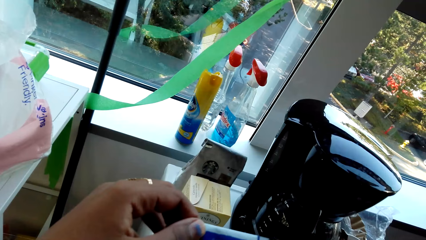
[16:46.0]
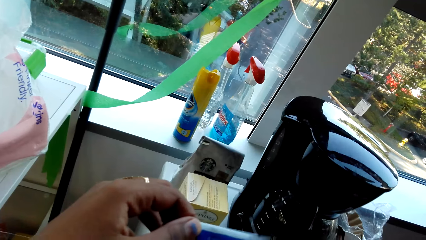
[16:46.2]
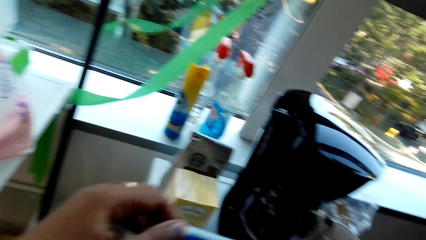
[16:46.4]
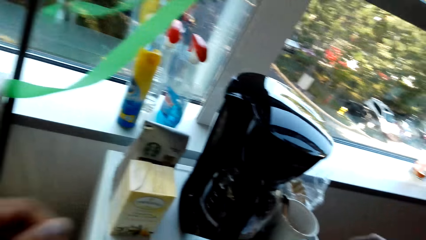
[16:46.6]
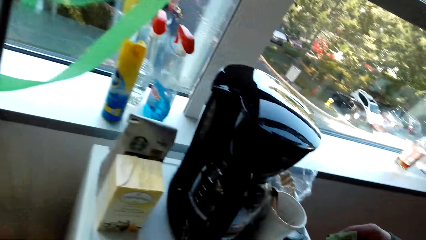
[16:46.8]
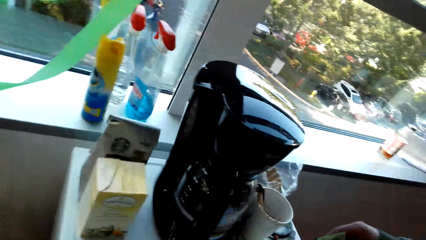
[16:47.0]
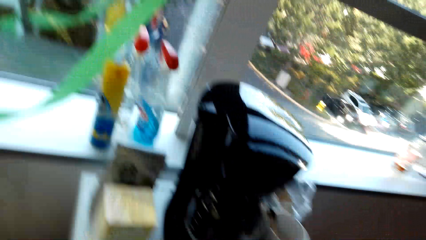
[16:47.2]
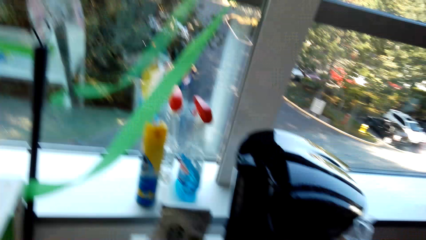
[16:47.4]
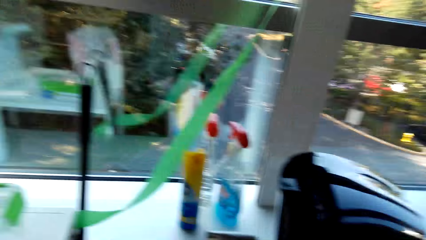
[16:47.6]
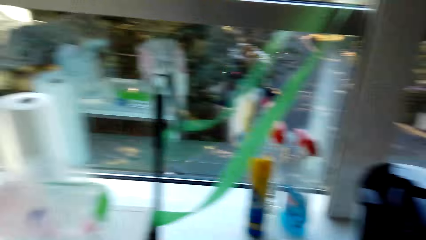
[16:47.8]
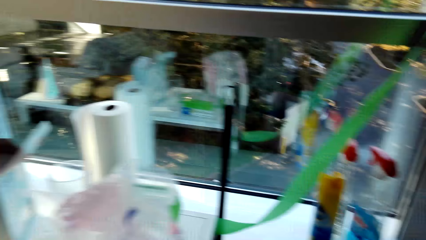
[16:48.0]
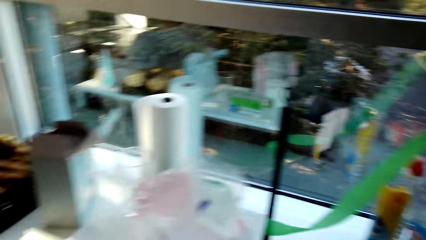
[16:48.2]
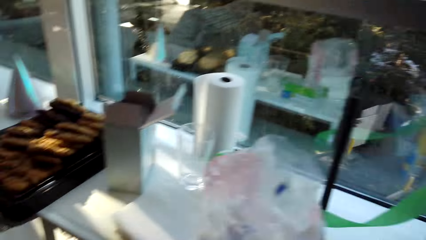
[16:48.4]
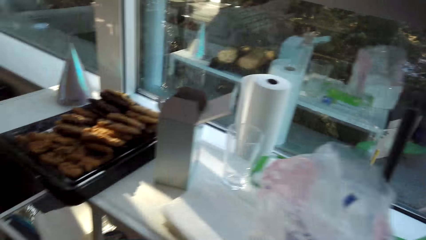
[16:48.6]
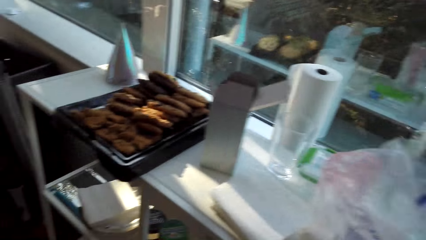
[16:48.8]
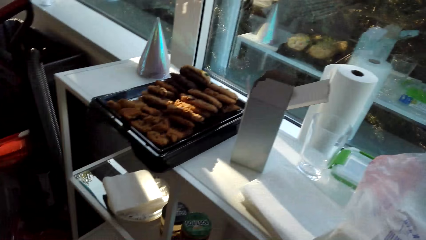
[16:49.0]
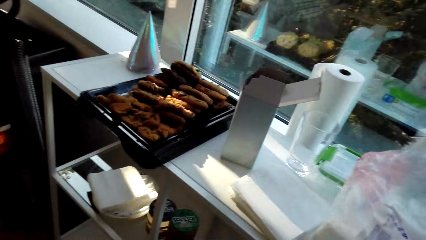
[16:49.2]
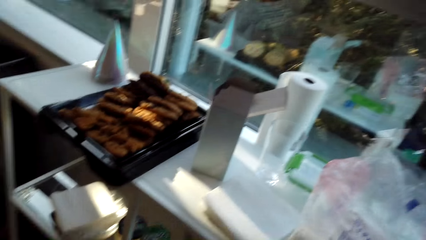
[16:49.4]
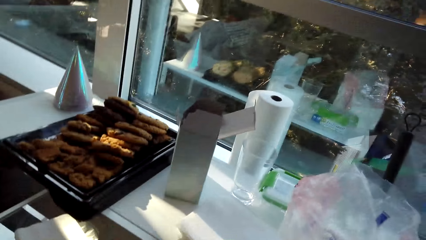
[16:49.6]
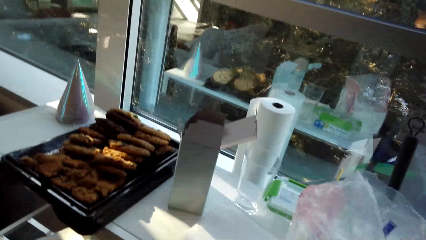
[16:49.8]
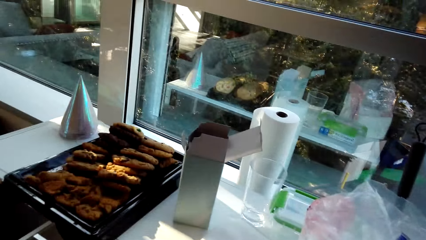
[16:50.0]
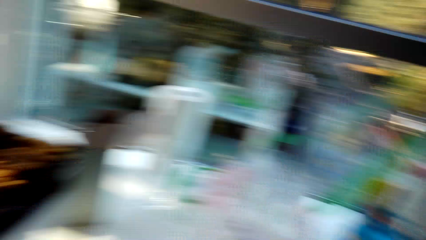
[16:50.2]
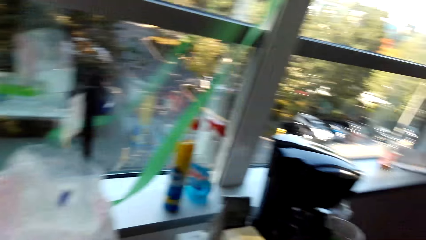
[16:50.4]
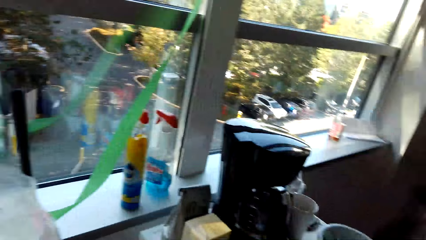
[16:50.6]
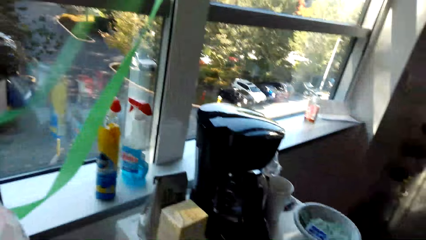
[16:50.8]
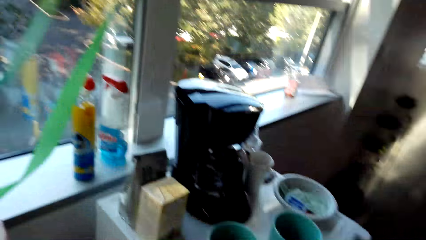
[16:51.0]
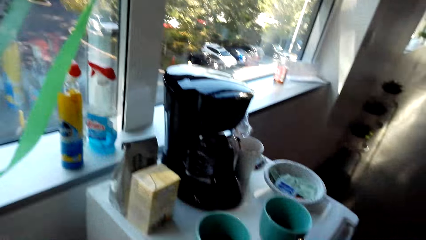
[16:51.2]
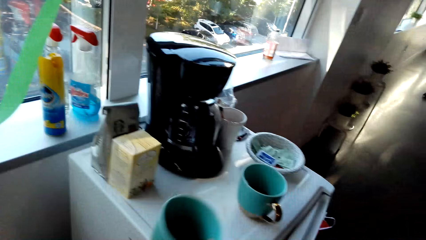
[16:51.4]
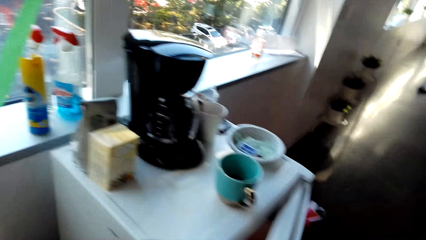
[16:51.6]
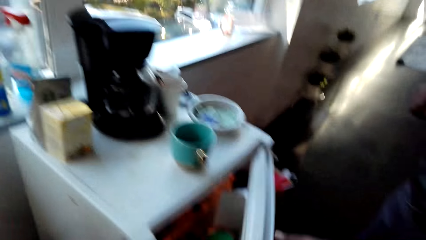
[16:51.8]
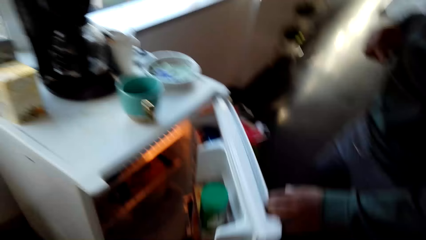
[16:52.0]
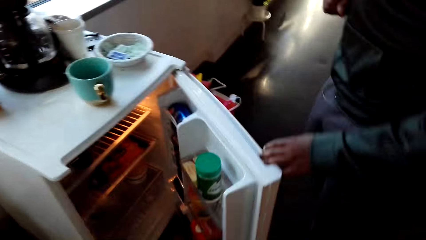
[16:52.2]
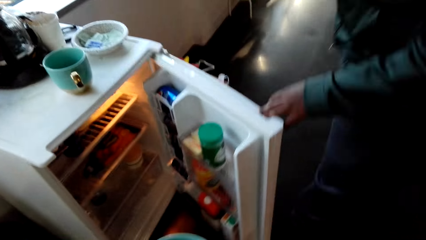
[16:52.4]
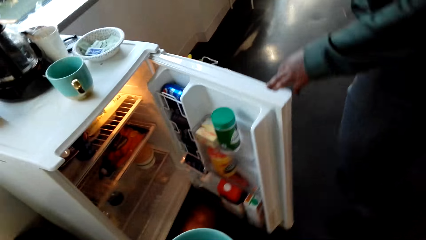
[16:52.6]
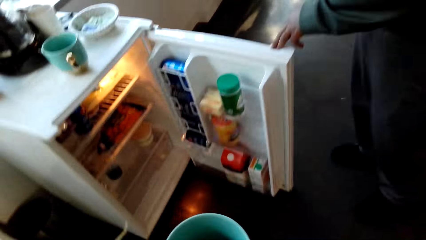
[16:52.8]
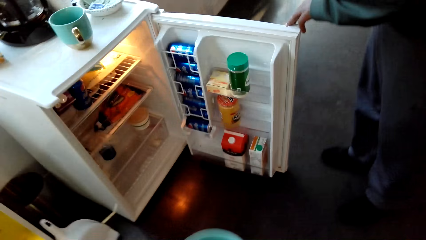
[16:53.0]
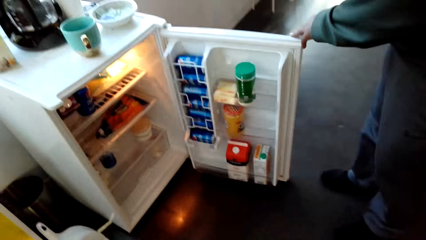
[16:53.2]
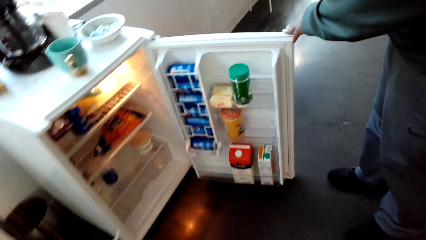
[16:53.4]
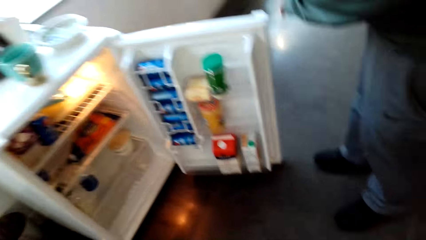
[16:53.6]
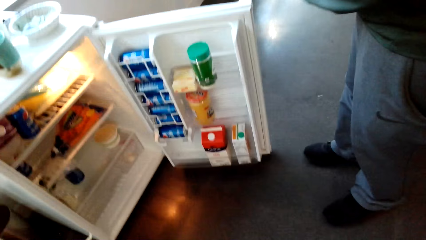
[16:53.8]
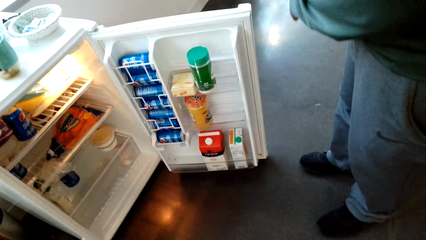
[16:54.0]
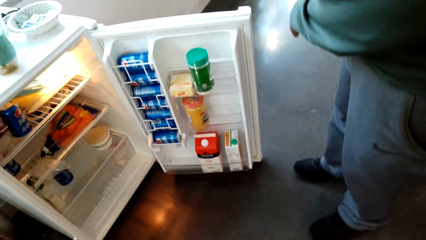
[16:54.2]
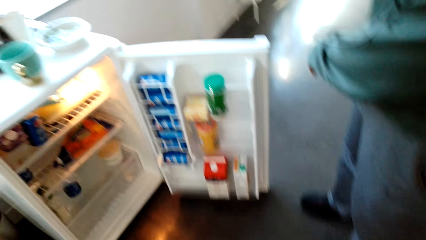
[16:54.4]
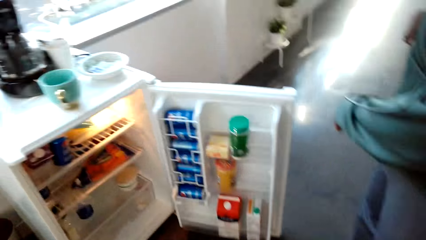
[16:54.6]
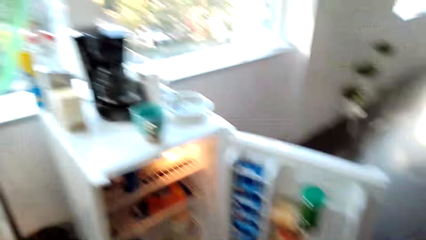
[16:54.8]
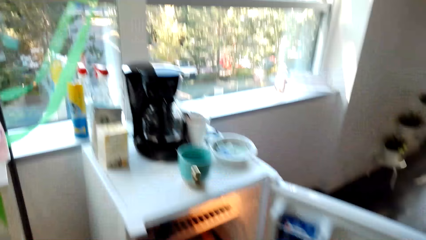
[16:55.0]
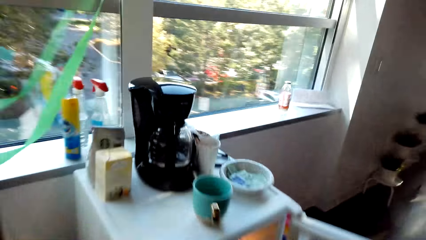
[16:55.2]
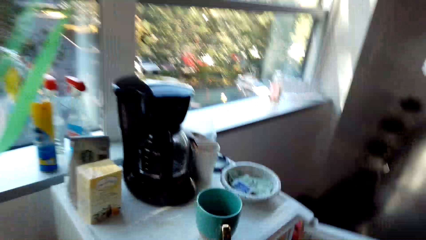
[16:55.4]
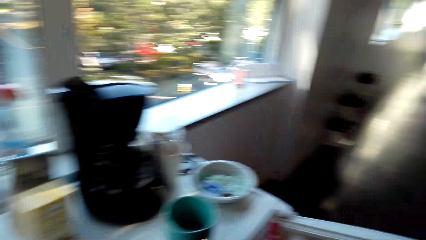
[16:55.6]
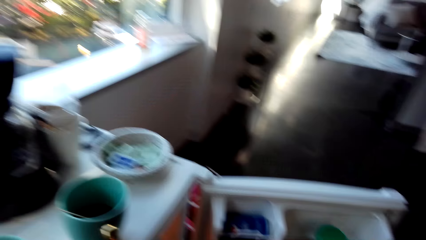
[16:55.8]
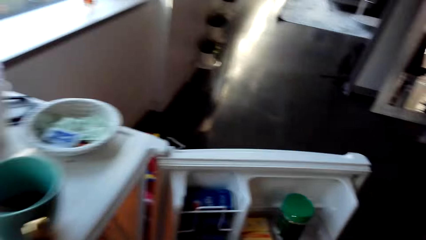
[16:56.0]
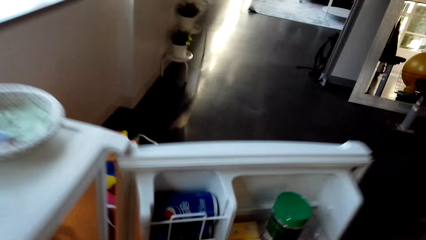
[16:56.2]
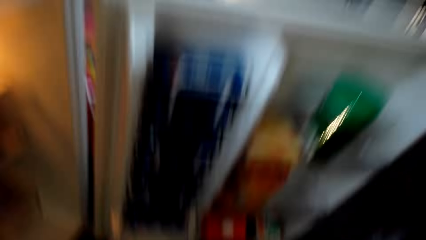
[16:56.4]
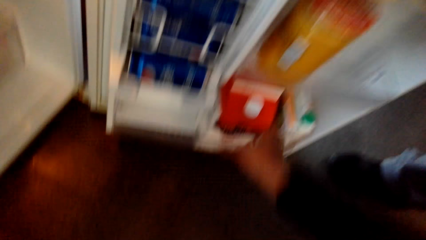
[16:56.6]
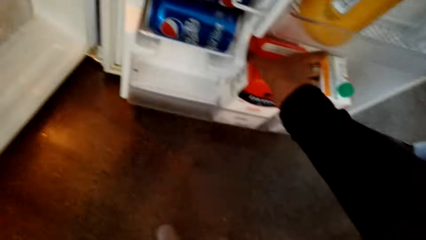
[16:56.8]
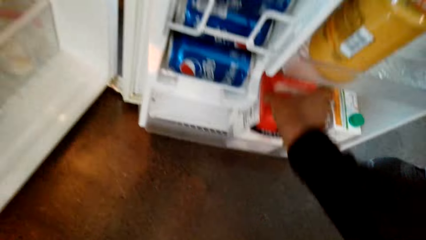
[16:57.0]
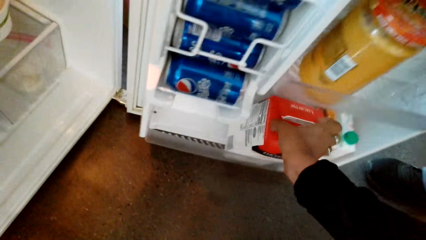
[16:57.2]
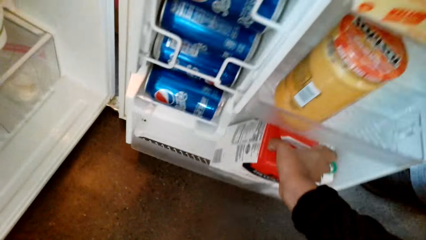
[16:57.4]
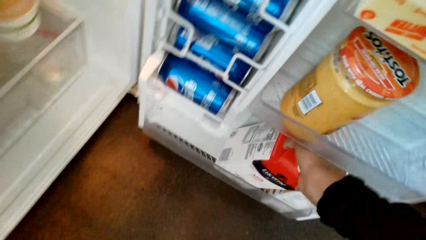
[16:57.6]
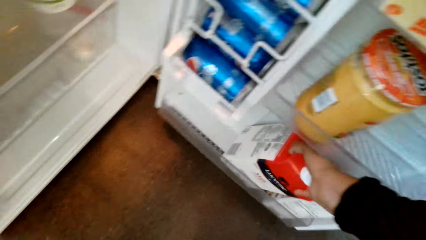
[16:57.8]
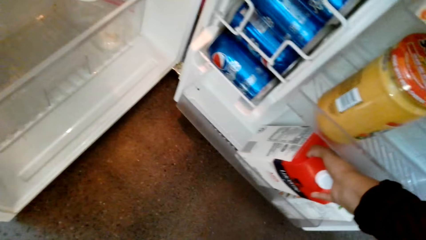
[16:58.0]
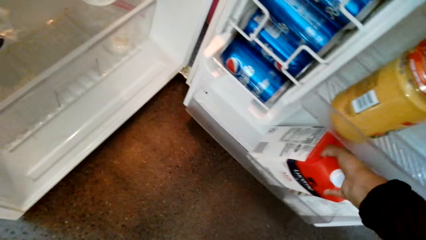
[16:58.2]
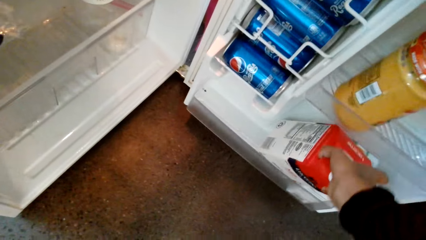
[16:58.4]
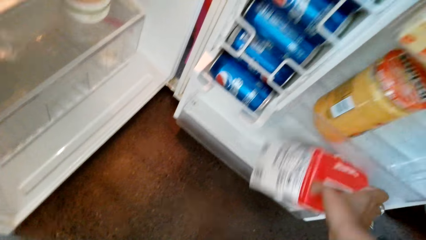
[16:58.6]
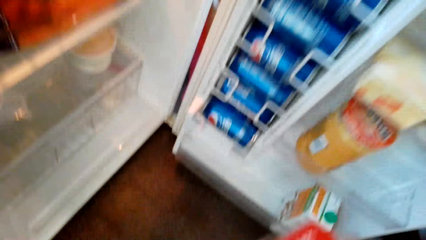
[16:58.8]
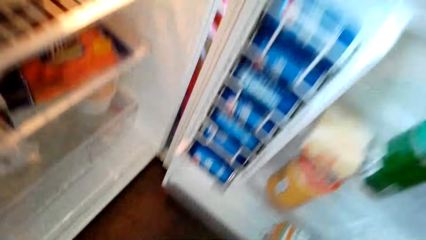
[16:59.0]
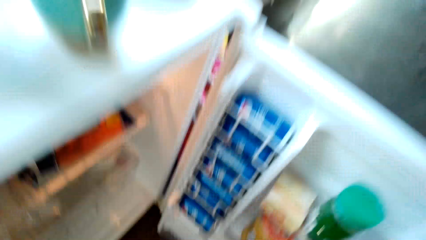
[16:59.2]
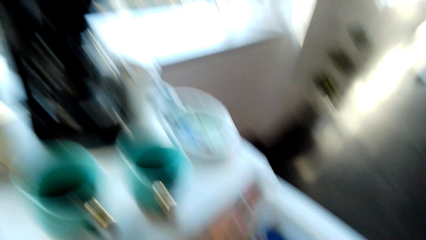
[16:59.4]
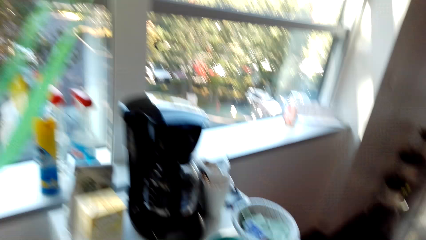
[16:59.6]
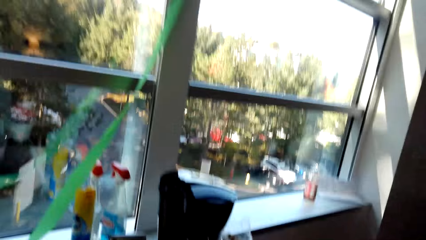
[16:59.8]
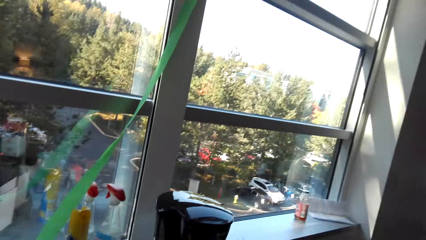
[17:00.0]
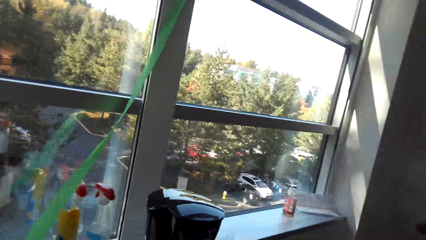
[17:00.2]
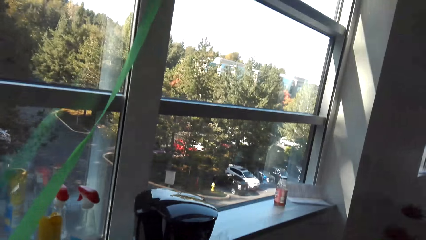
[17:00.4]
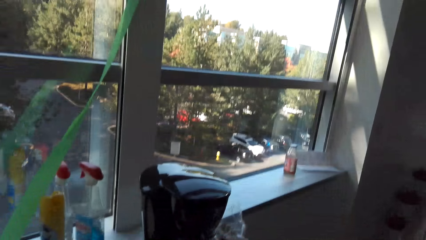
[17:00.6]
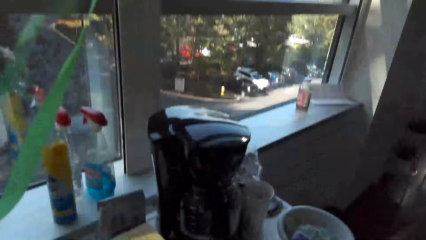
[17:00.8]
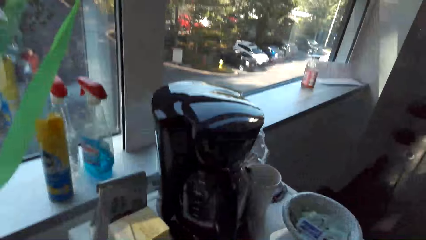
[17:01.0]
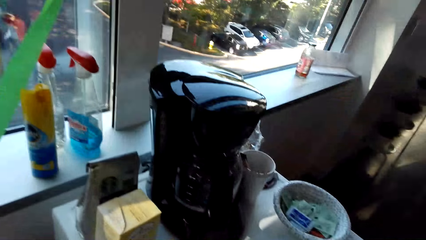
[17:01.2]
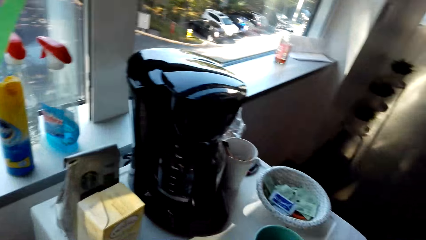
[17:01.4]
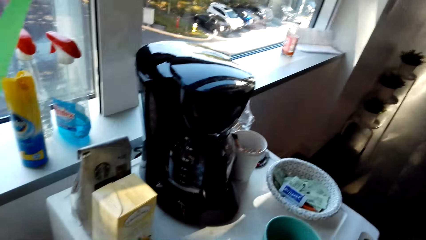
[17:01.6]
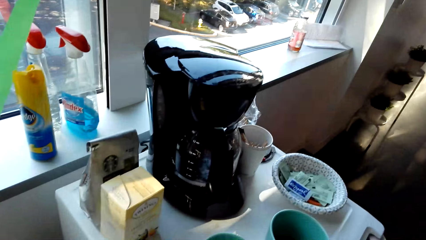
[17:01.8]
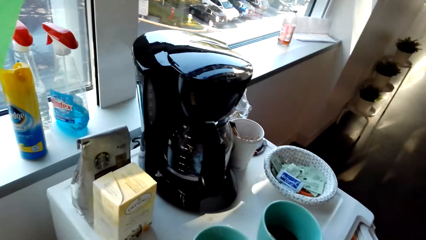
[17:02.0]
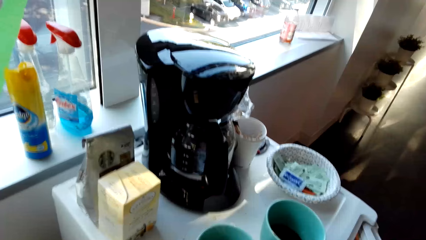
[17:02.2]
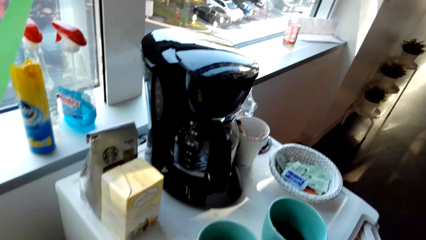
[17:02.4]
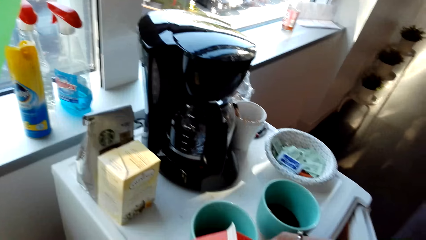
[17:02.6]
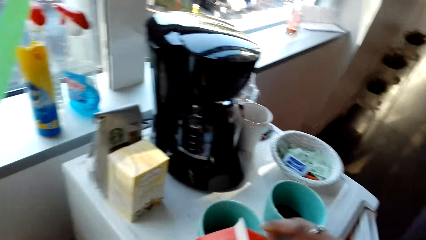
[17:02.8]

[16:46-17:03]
The camera wearer converses with a man. They pick up a cup. The man looks in the fridge and opens the fridge door. The camera wearer converses with the man. They place the cup on the fridge. They pick up milk. They converse with the man. They check the milk pack.
